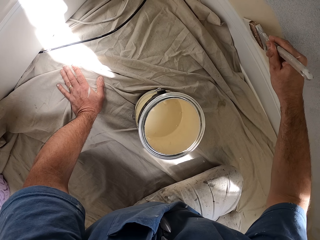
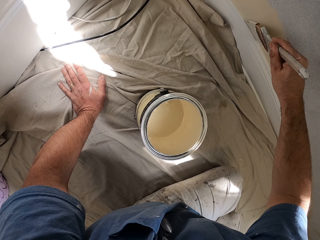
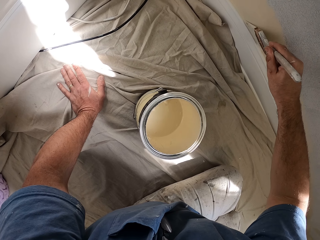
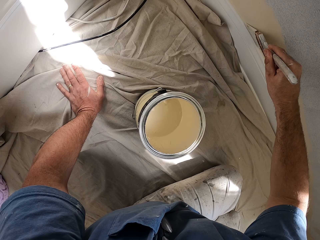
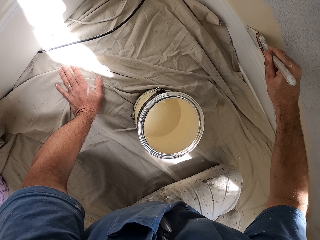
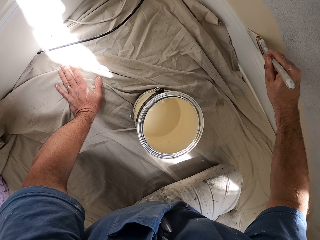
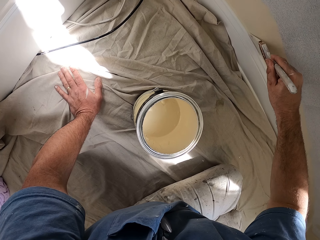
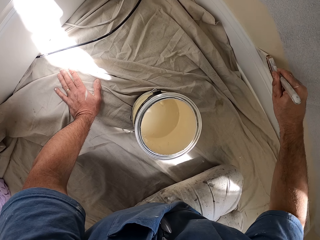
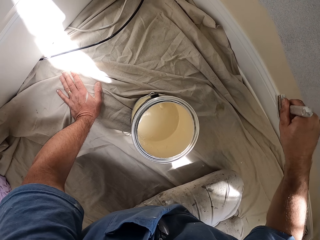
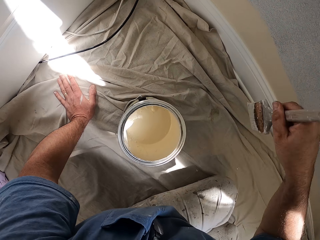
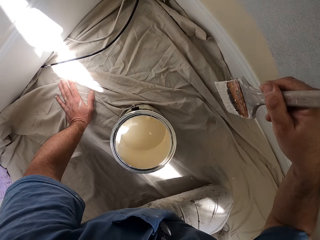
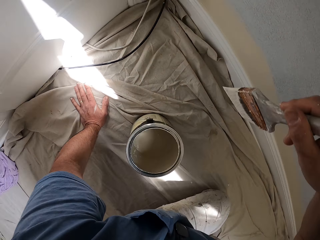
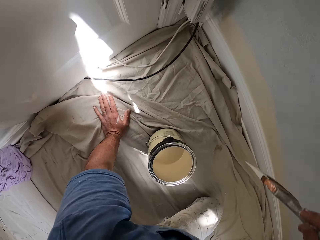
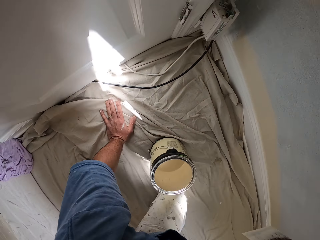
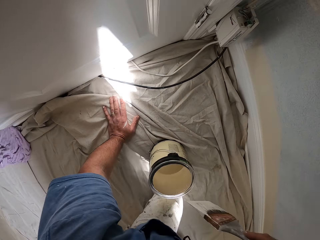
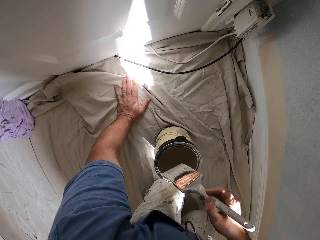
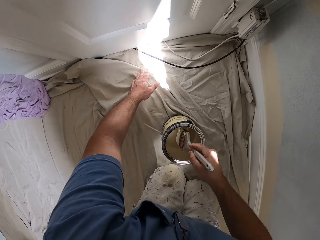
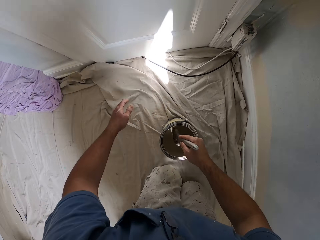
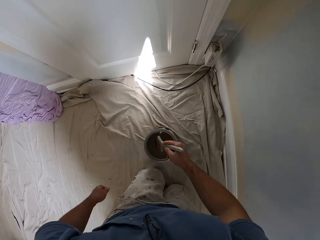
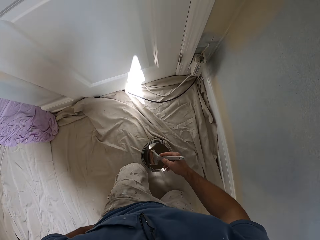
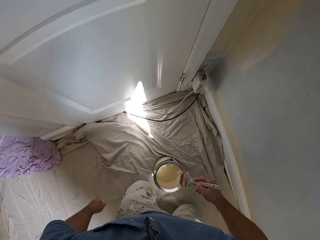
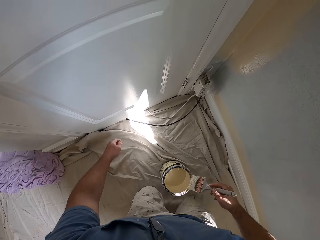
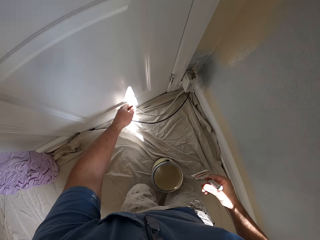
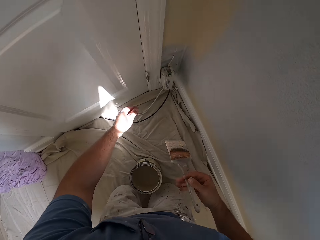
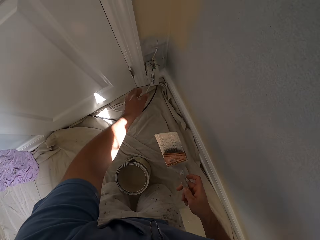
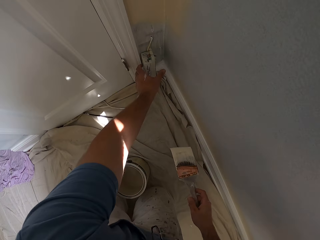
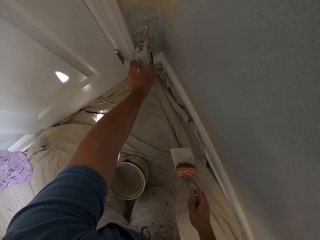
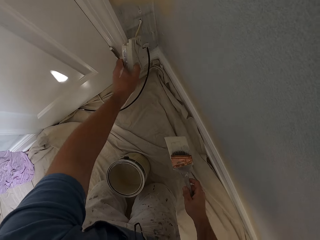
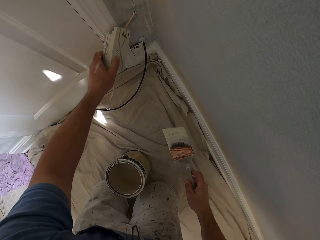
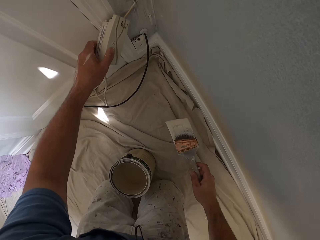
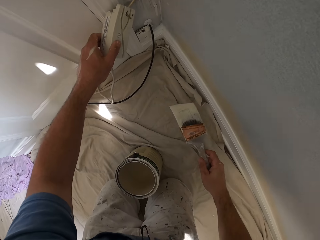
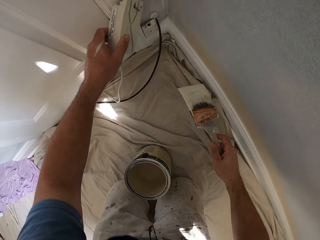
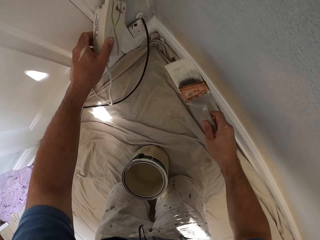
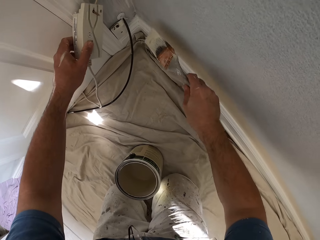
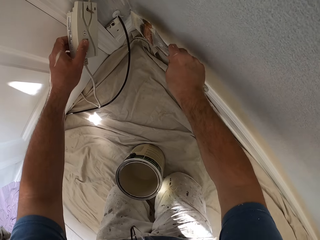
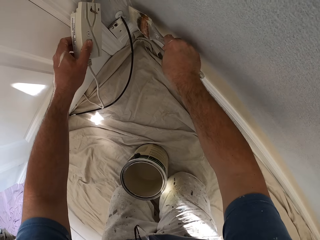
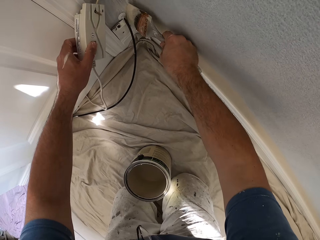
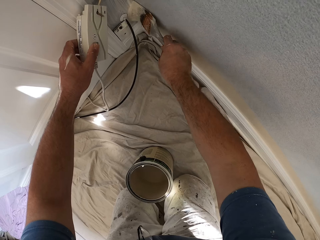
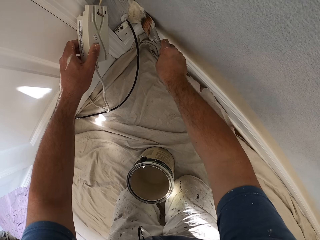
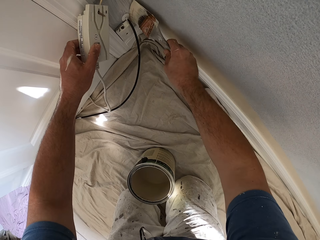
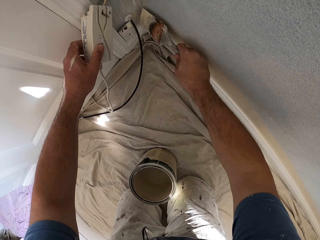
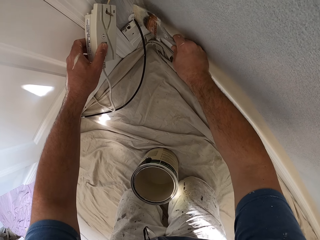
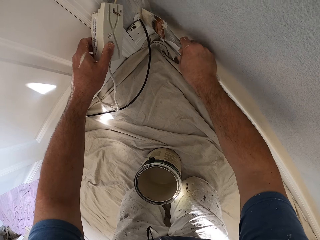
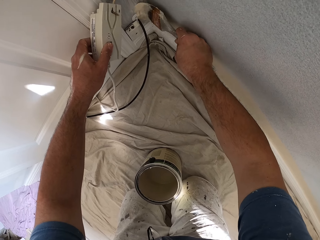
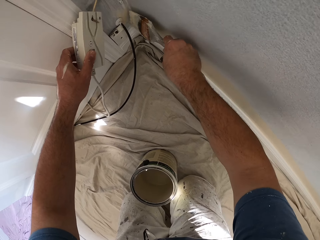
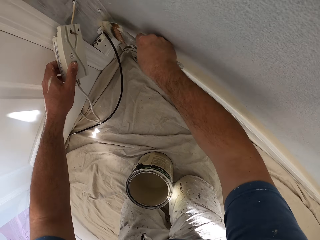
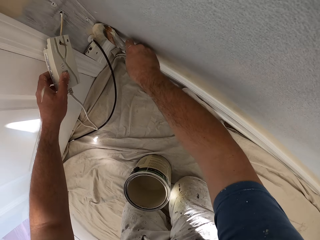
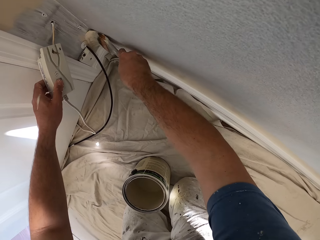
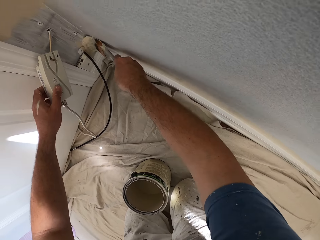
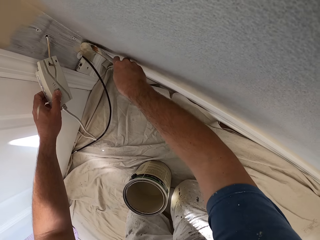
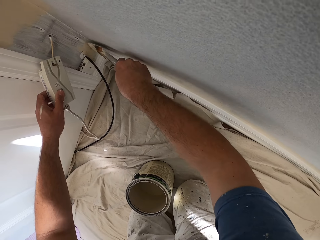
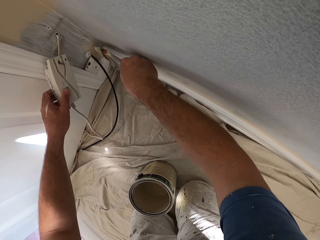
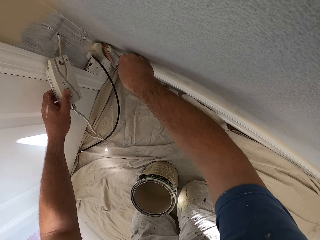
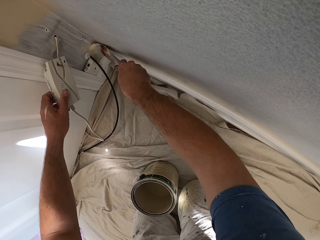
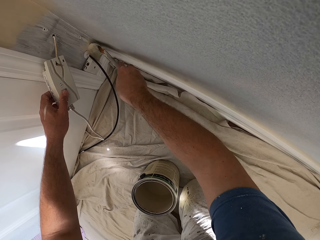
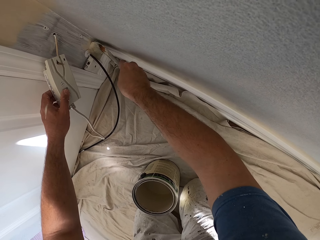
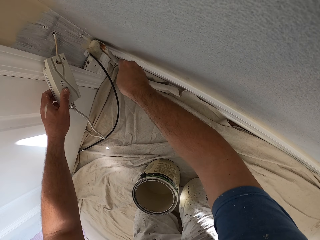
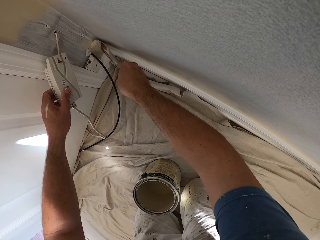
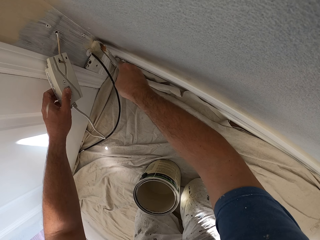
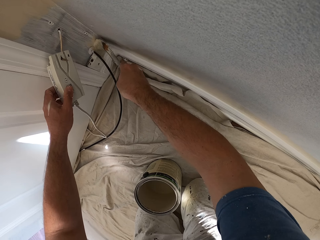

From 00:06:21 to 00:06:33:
The camera wearer moves on his knees. He dips the paint brush in the paint container. He rubs the paint brush at the edge of the paint container. He holds a wall socket. He moves something. He paints the wall.

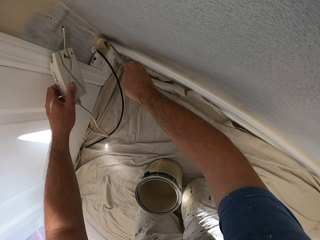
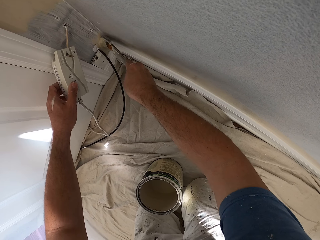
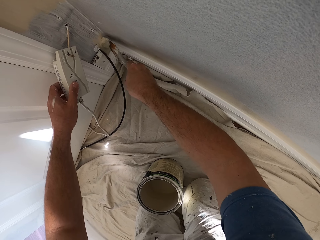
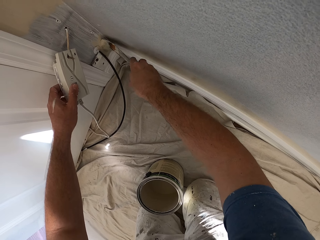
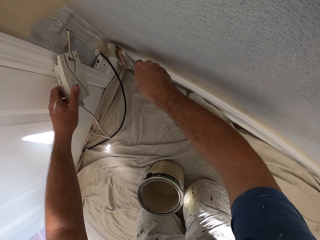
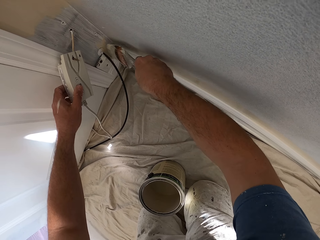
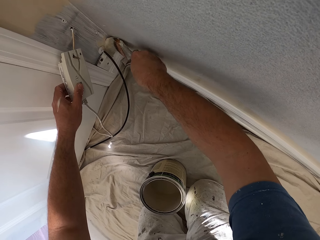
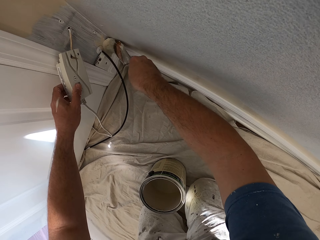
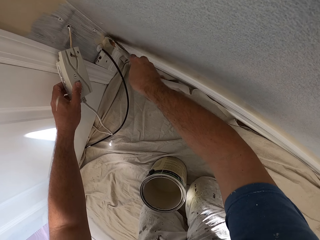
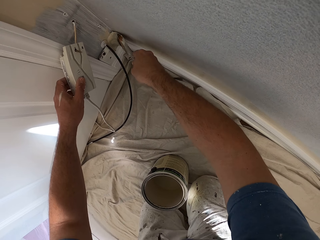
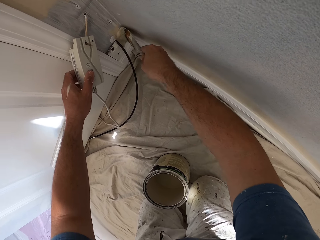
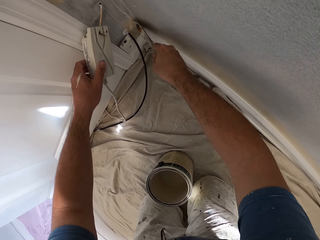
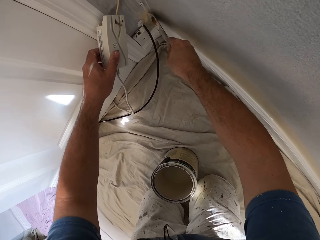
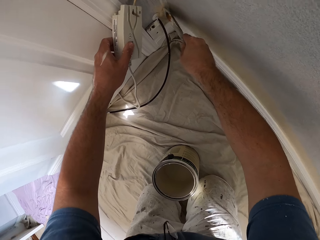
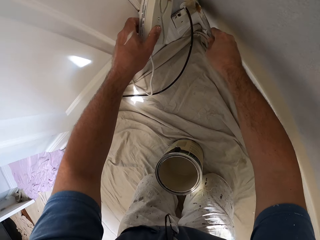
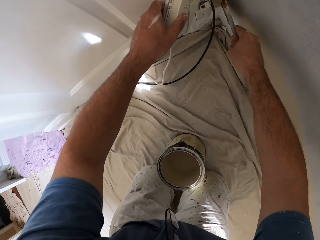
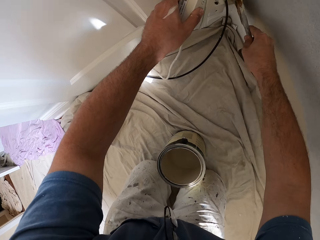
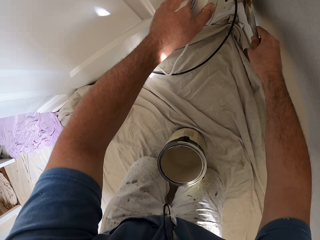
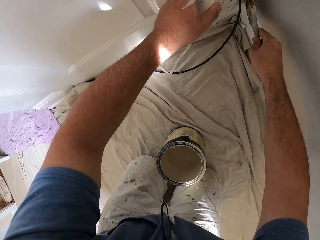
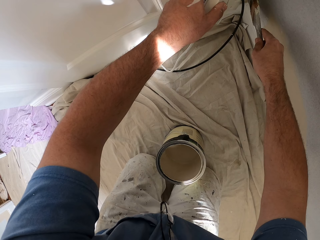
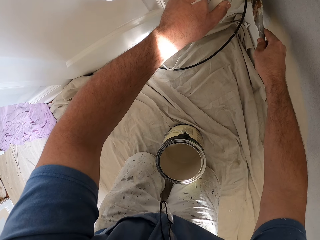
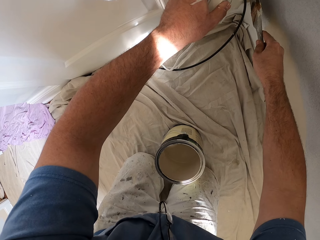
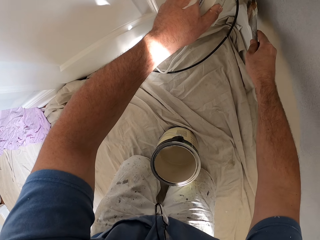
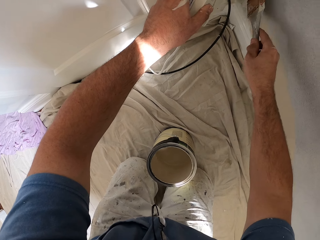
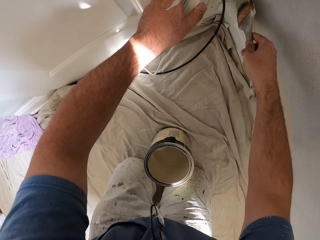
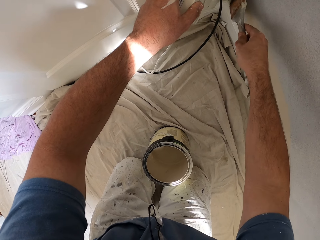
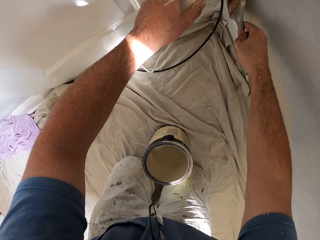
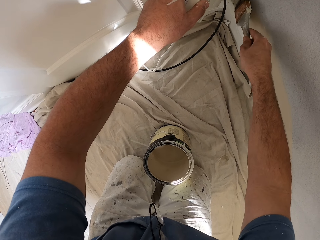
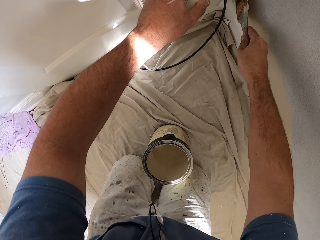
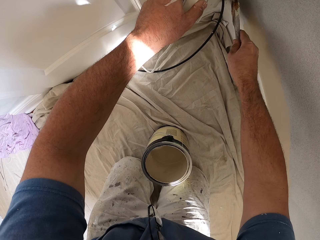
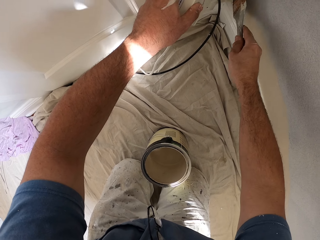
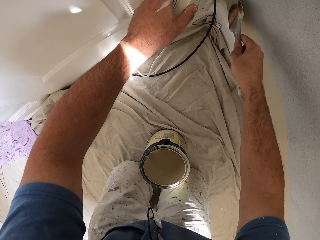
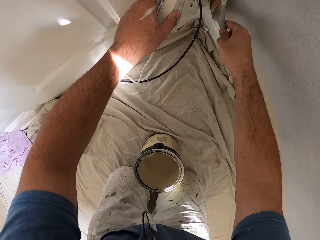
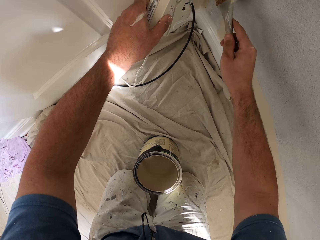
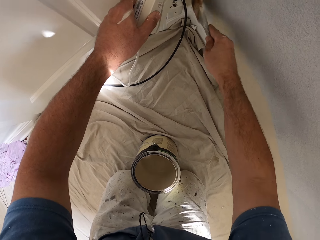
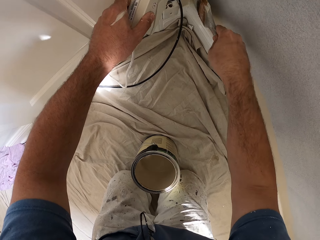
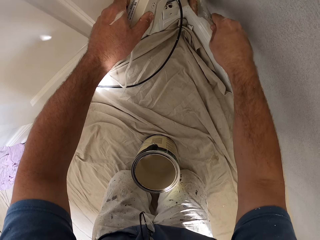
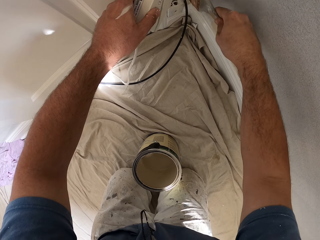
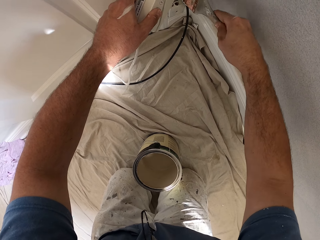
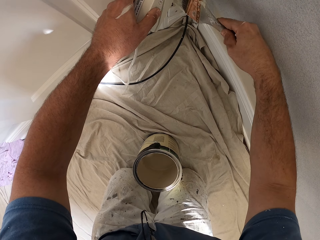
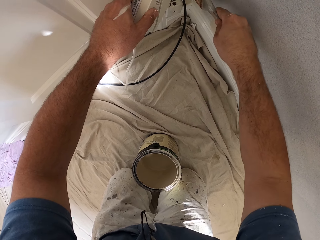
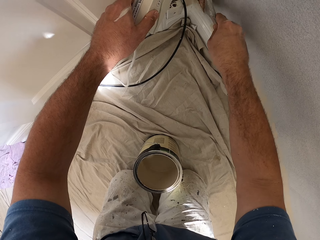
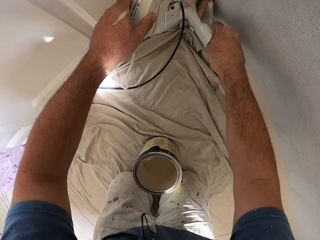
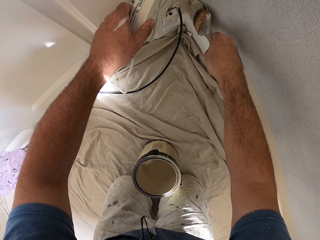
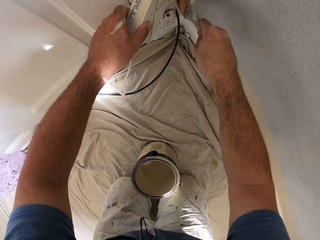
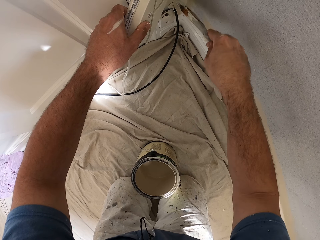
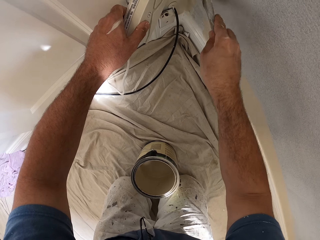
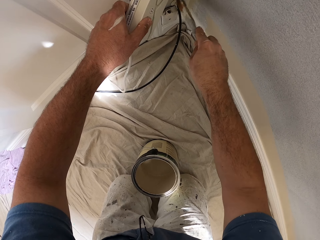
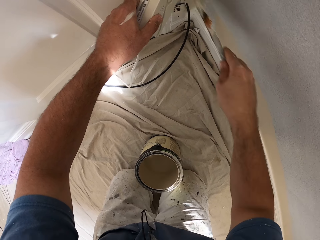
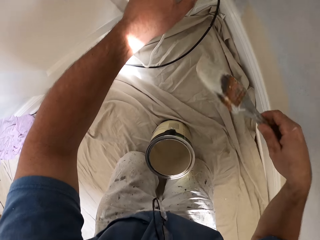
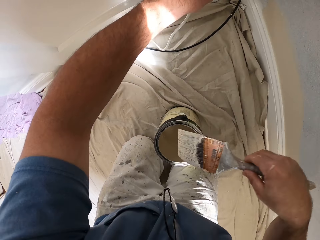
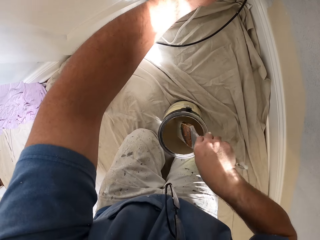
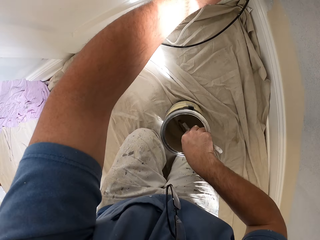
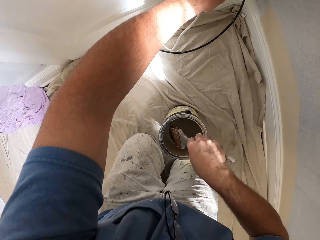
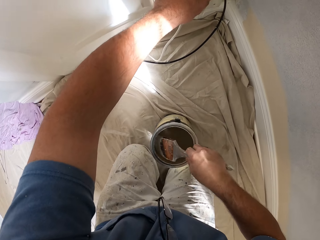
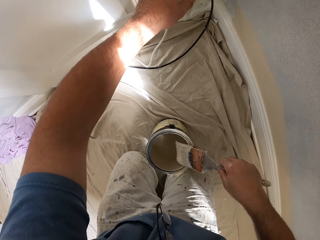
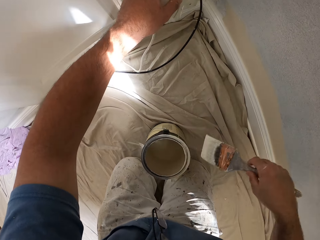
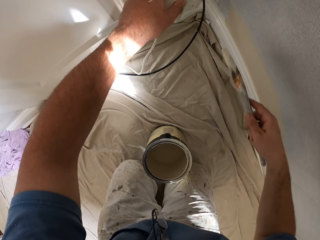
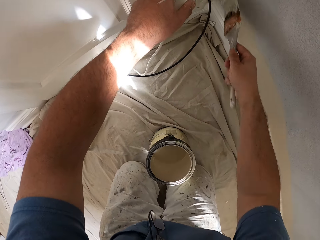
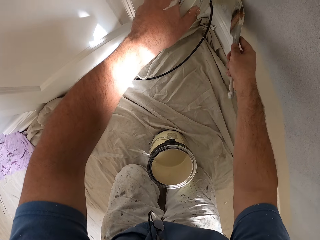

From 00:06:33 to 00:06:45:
The camera wearer dips the paint brush in a paint container. They rub the paint brush at the edge of the paint container.
